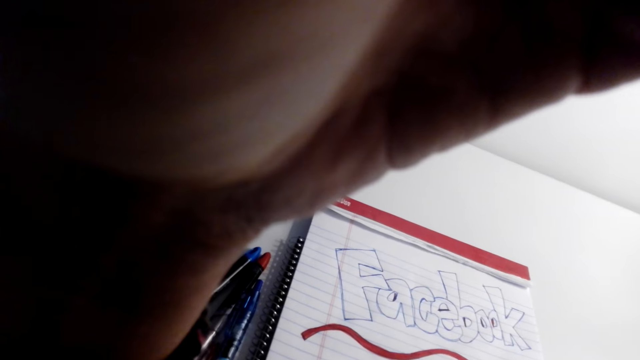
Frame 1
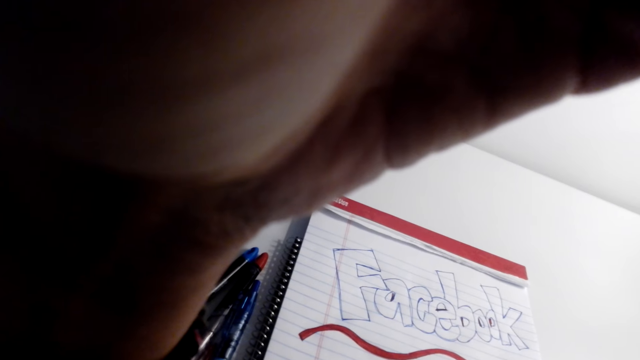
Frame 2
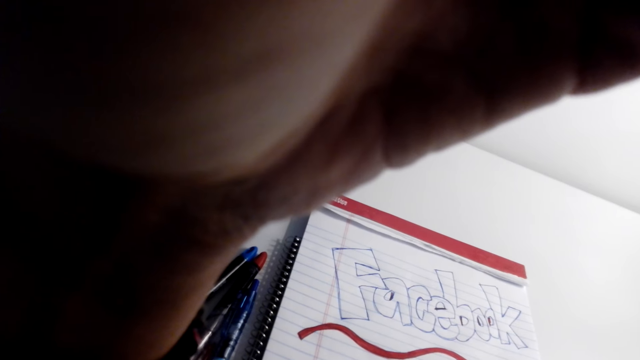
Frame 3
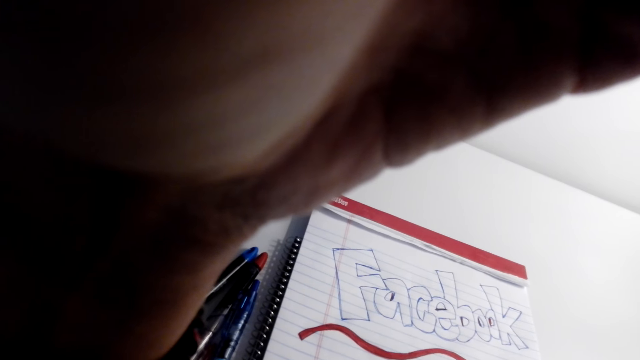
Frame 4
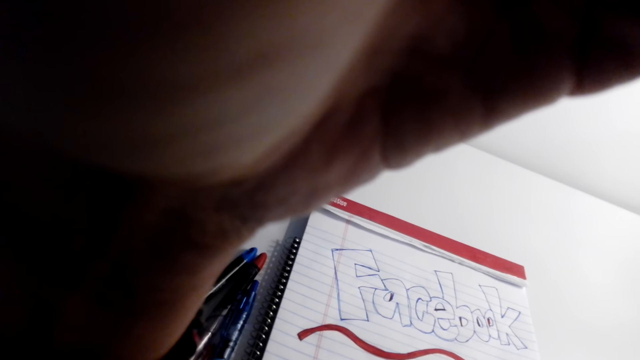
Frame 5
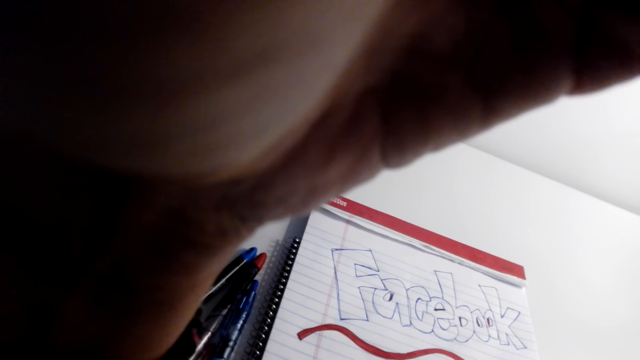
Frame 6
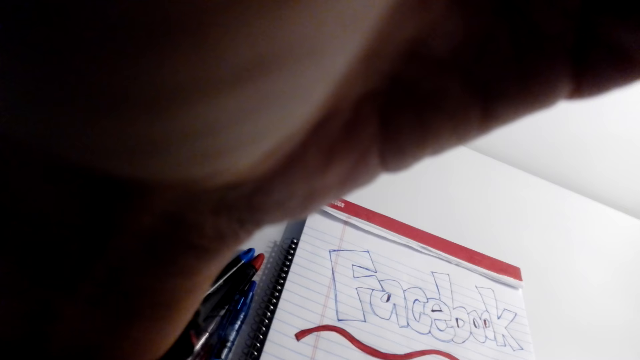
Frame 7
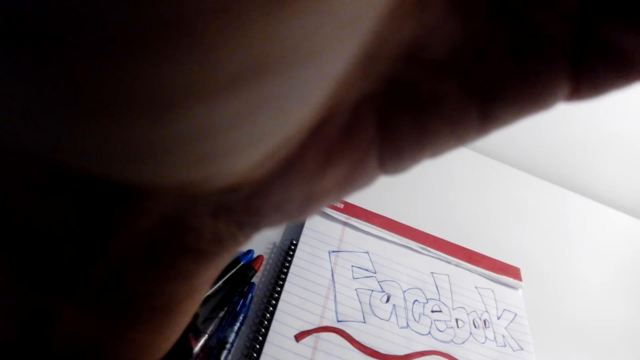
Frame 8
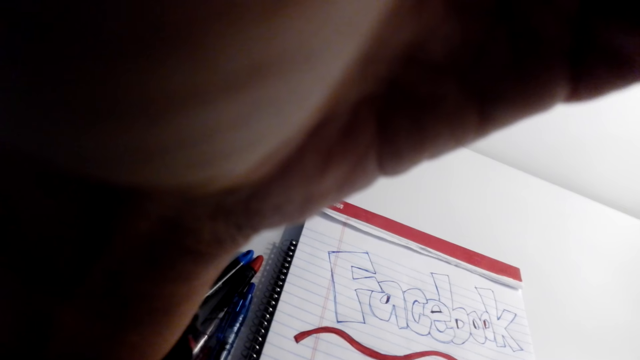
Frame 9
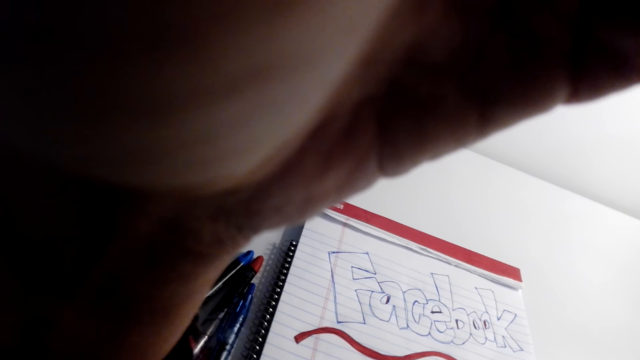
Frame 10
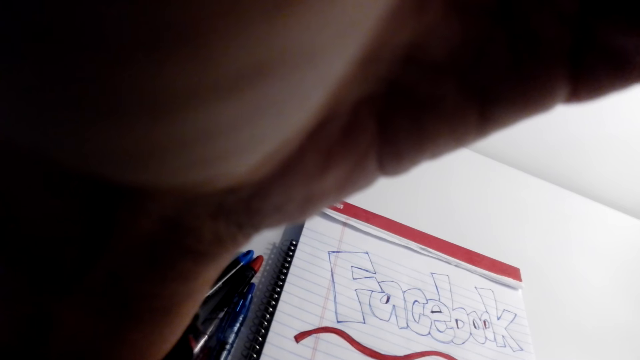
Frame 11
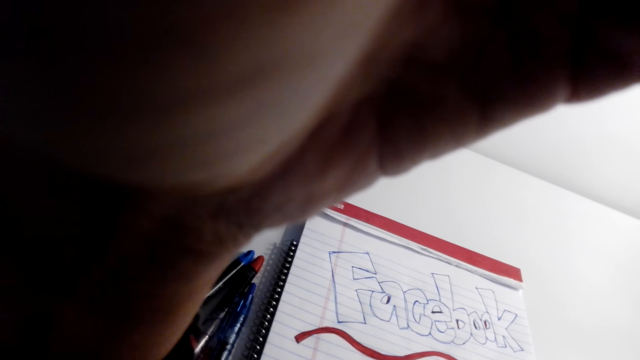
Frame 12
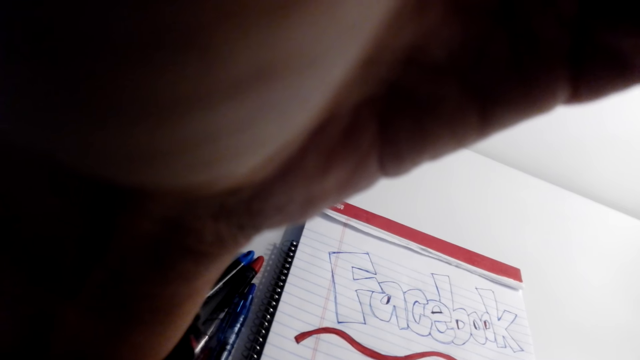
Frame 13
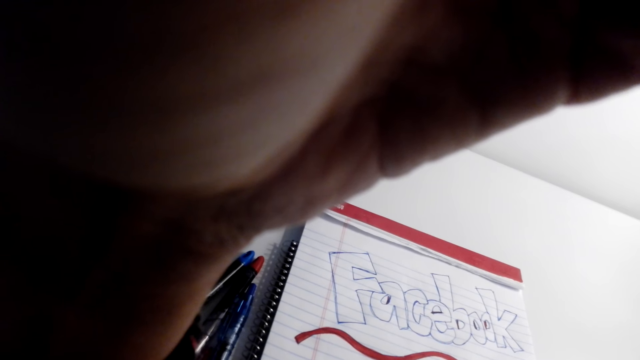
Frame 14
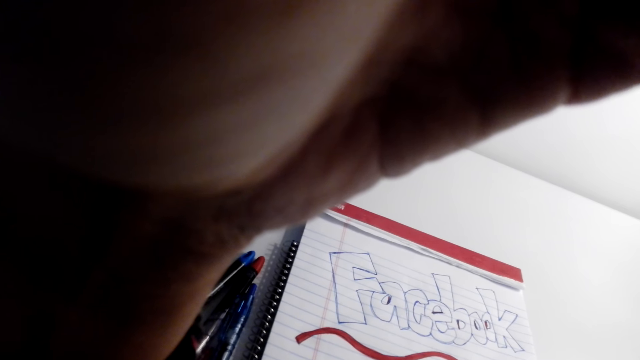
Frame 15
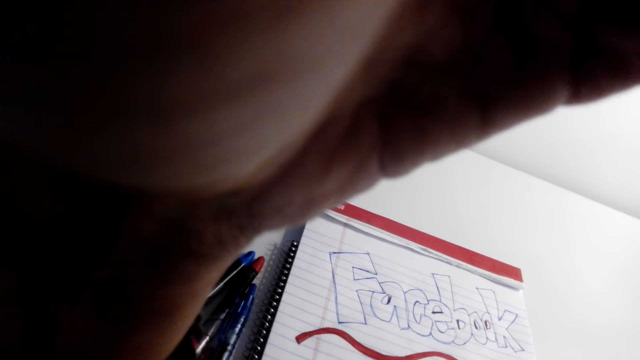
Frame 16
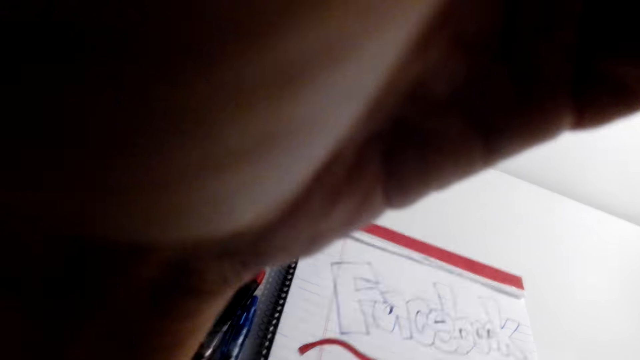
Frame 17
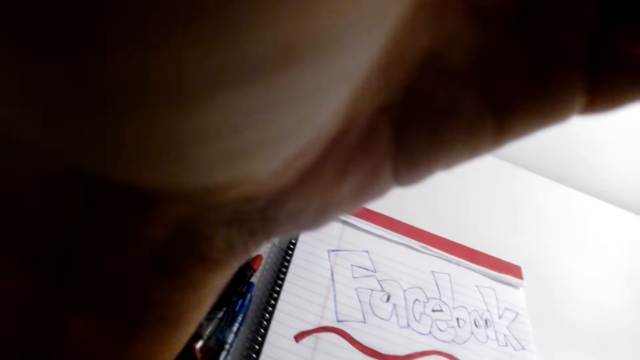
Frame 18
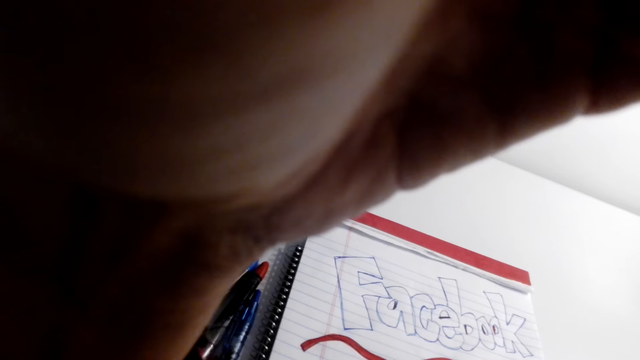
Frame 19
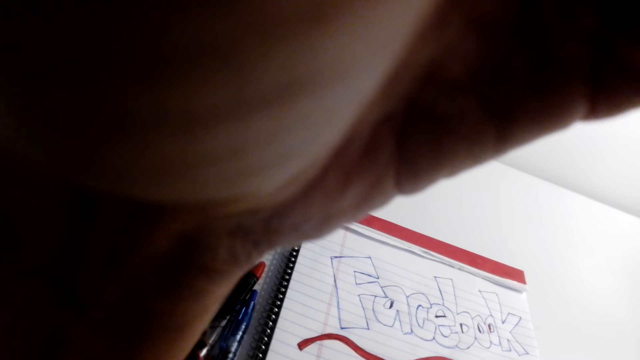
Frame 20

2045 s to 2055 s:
The camera wearer listens on a phone call.

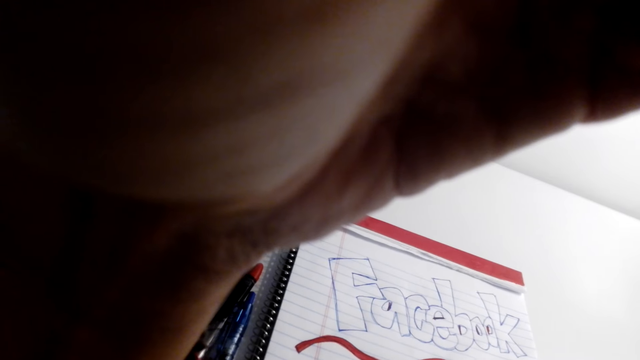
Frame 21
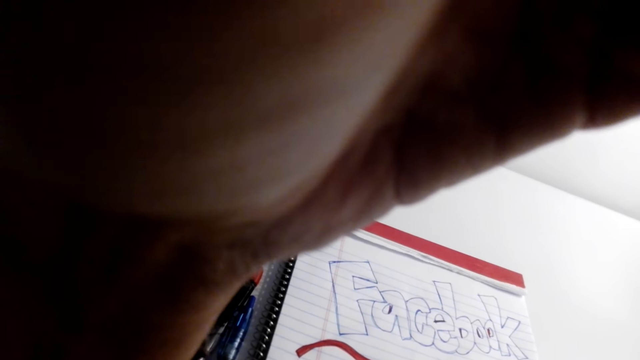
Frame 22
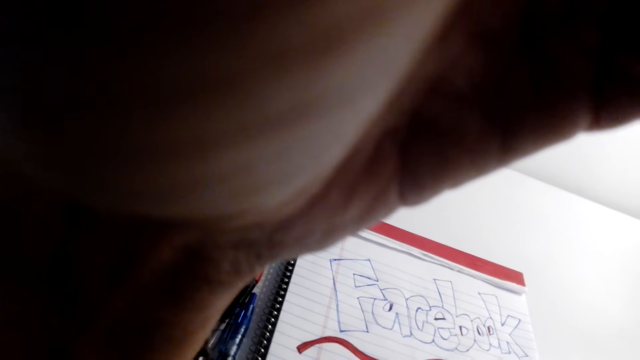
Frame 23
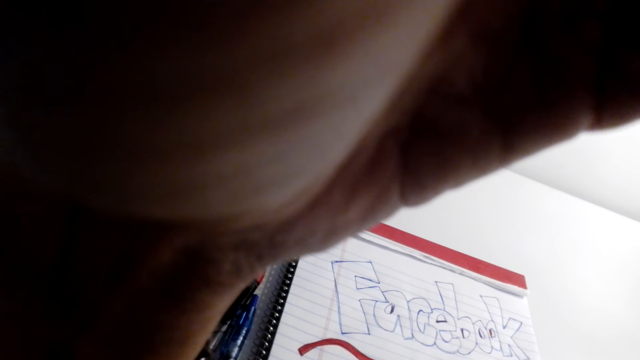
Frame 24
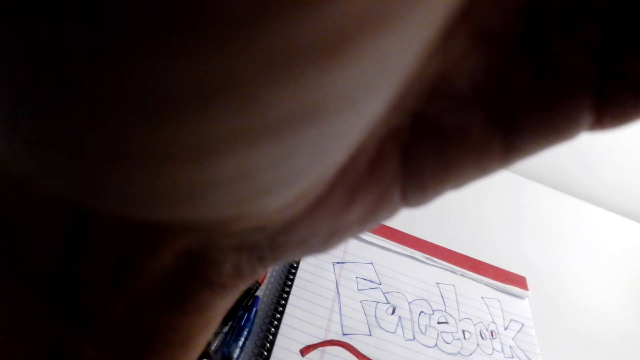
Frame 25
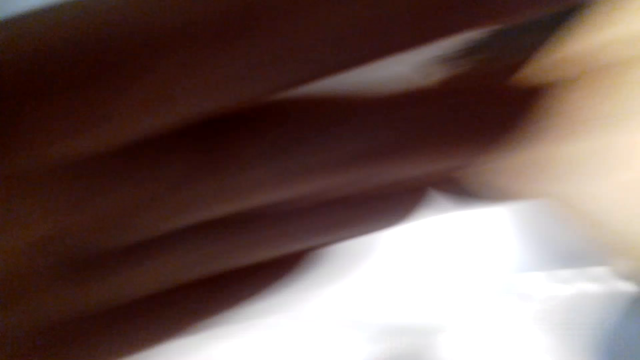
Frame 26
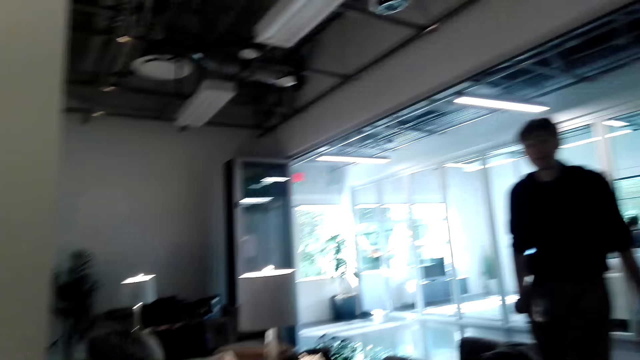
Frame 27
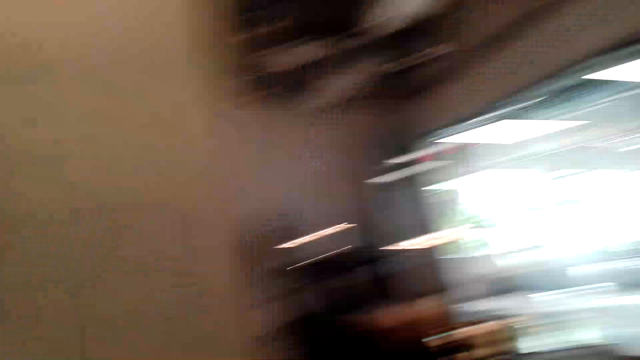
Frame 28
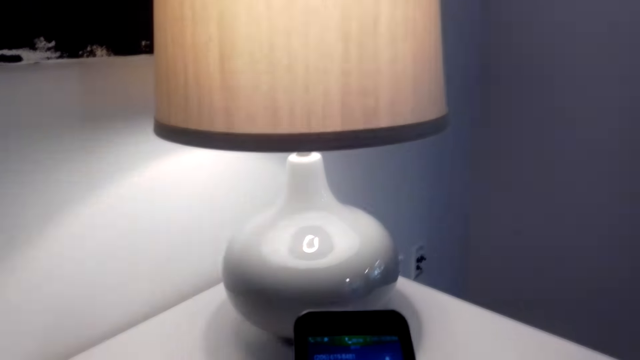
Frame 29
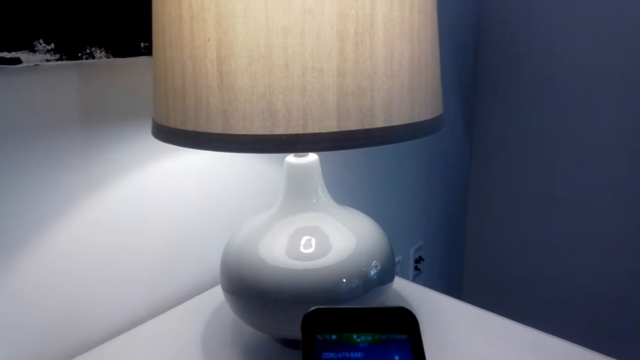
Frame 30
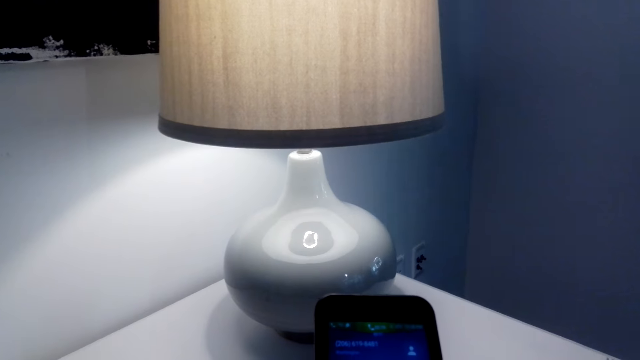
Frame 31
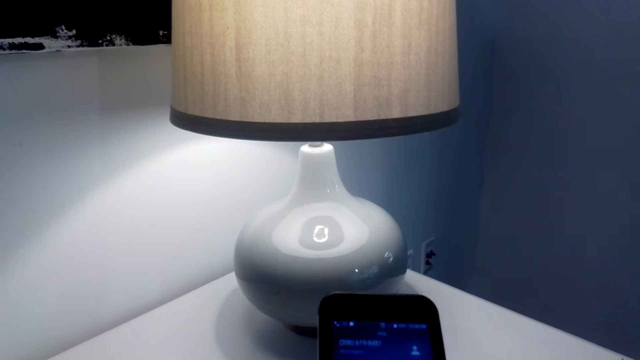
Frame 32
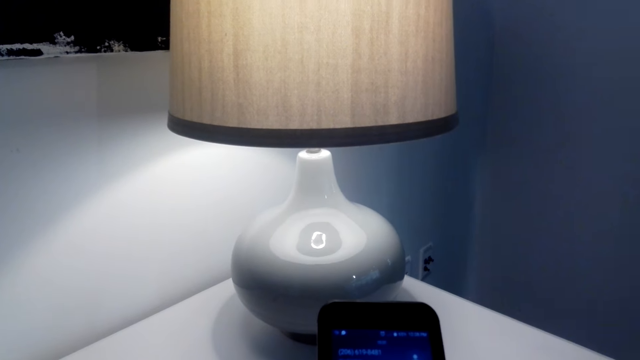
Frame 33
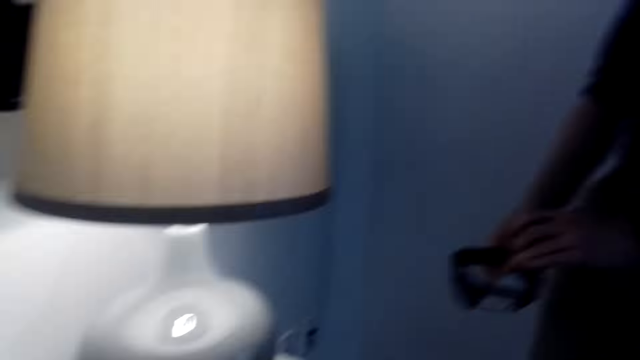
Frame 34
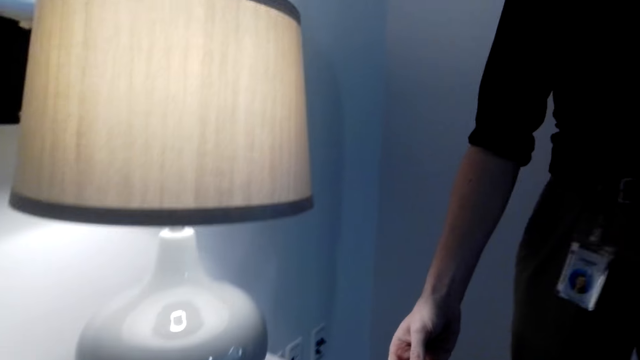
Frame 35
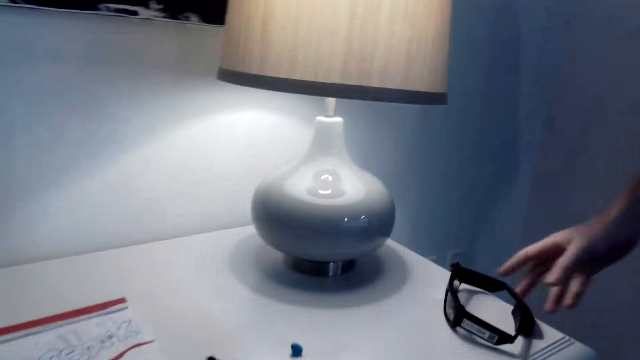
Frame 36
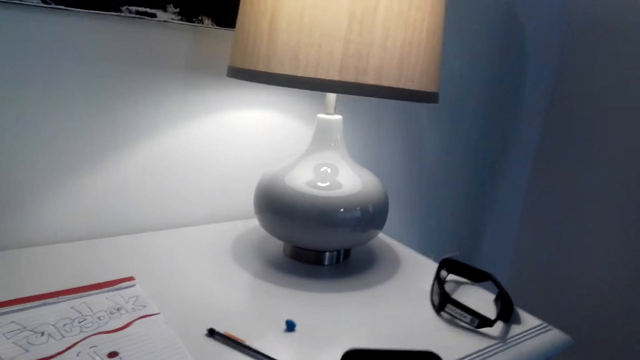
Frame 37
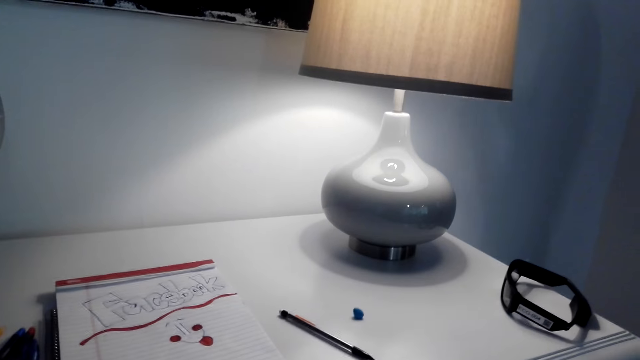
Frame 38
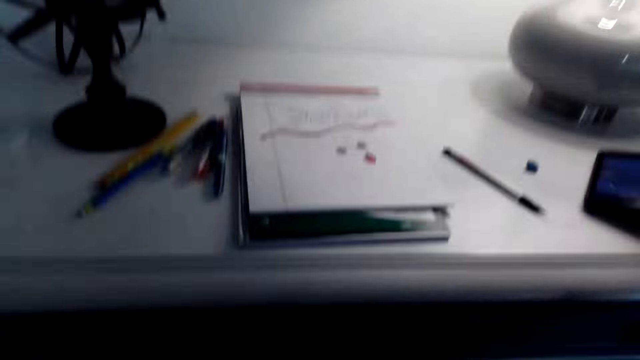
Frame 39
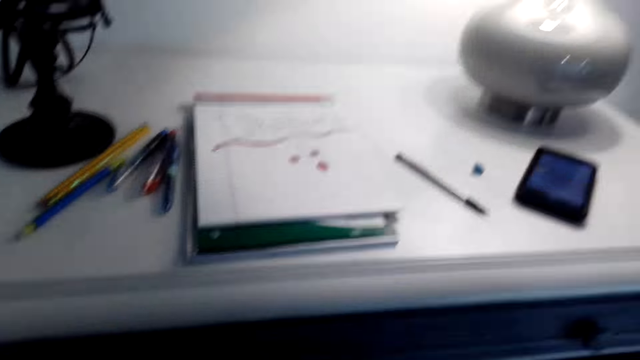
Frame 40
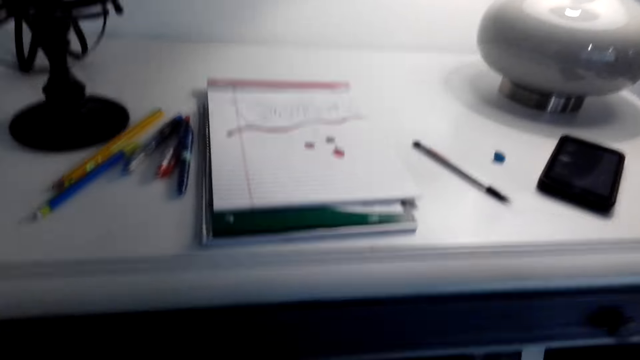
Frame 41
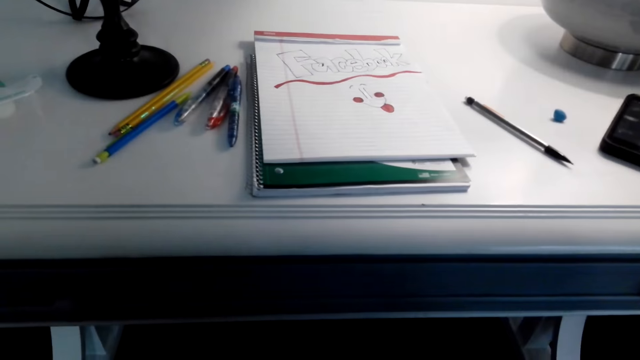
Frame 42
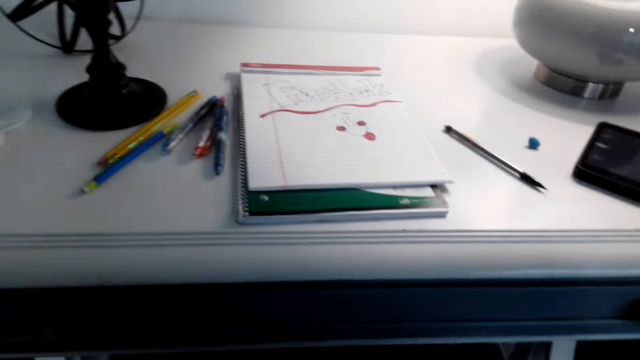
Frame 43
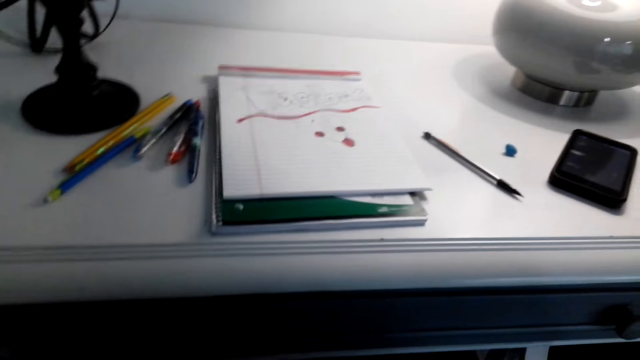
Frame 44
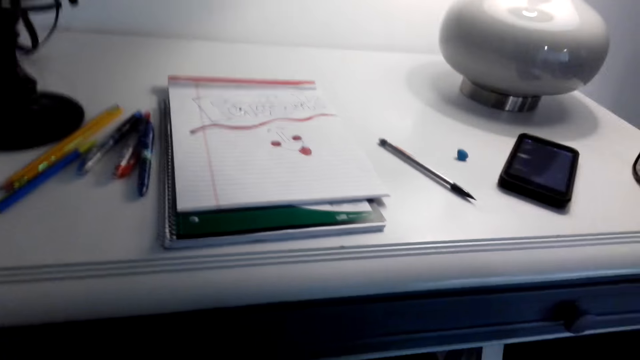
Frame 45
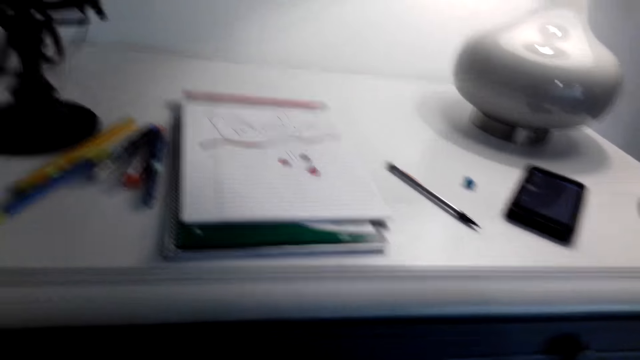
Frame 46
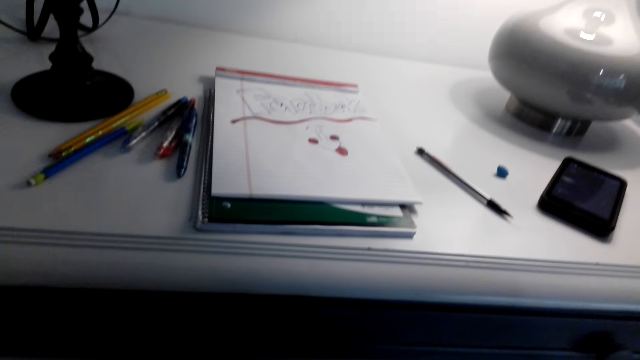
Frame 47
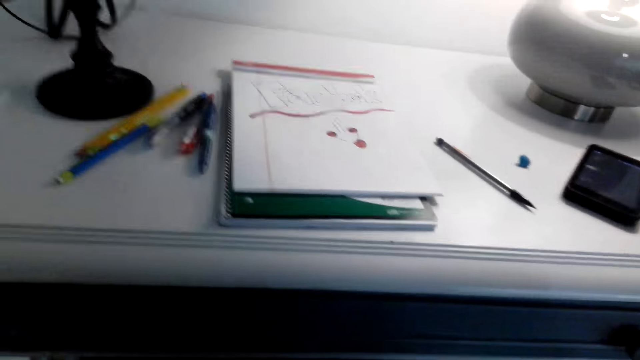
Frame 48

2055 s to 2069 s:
The camera wearer ends his phone call. A man talks to the camera wearer. The camera wearer uses the phone. The man puts down the sunglasses and talks to the camera wearer. The camera wearer puts his phone on the table. He talks to the man.
